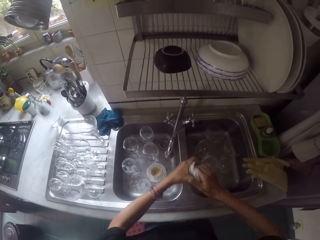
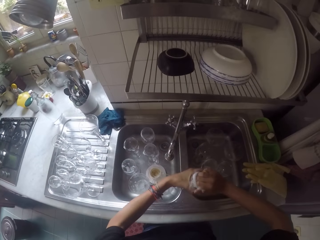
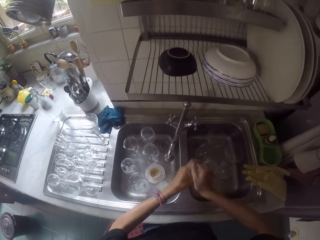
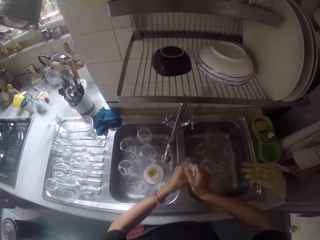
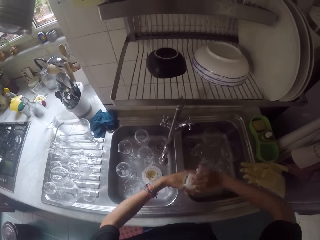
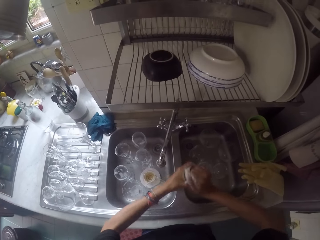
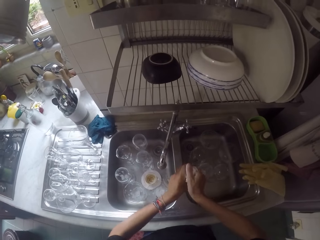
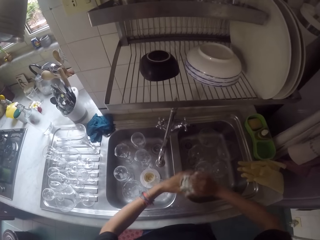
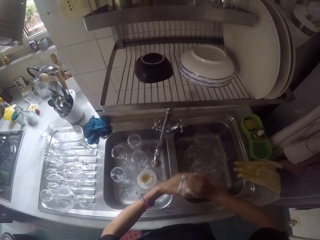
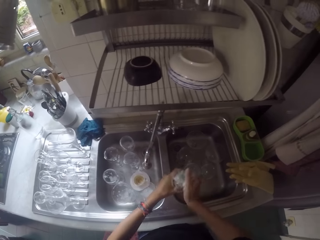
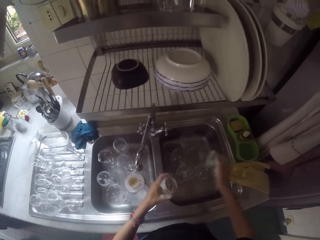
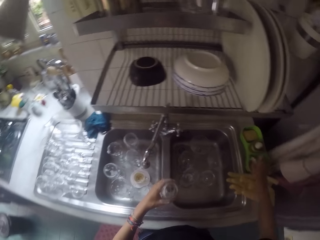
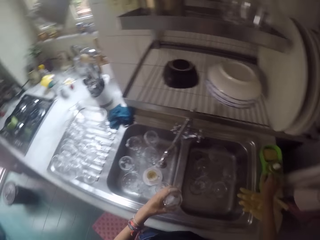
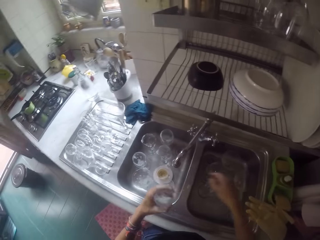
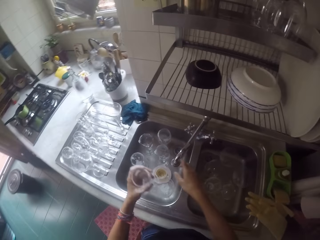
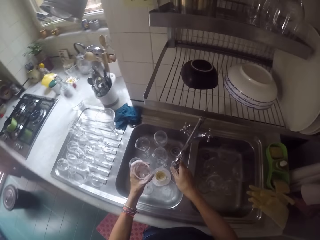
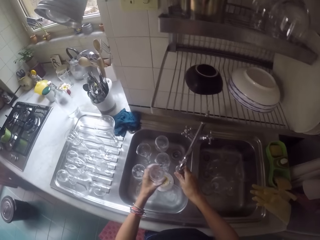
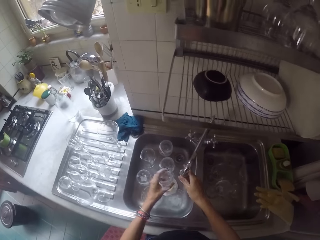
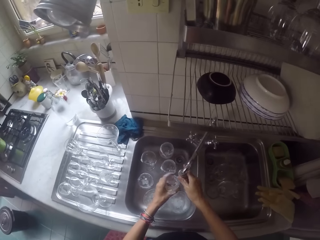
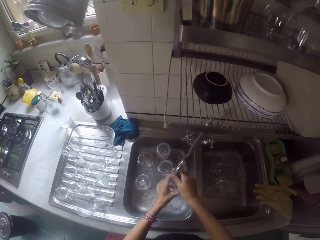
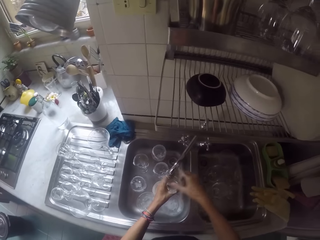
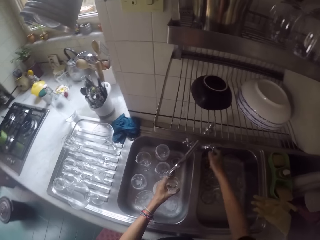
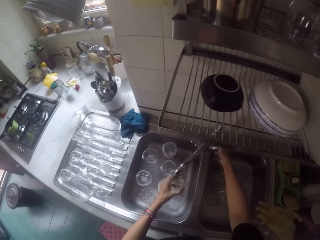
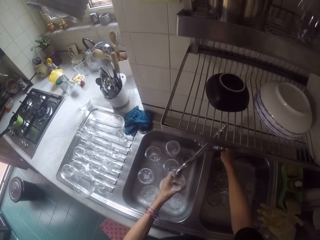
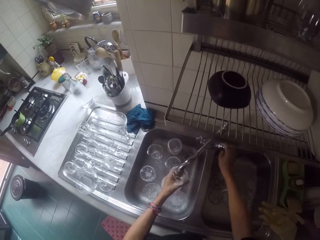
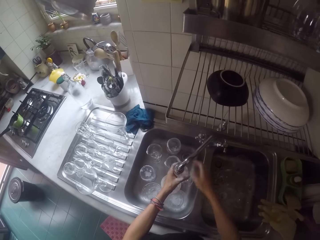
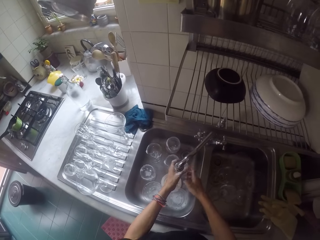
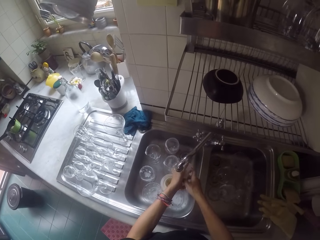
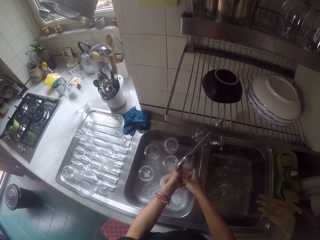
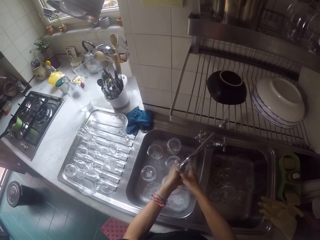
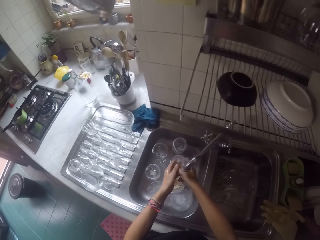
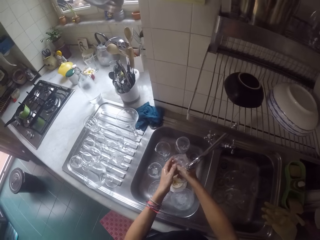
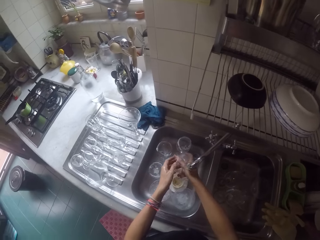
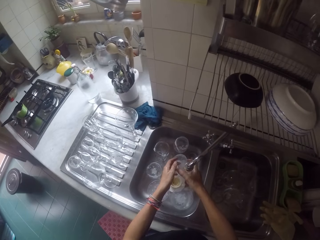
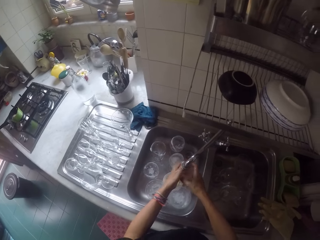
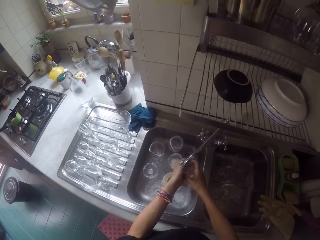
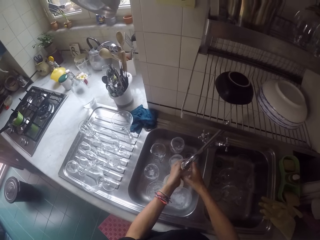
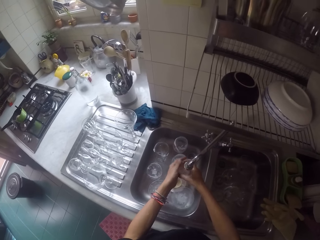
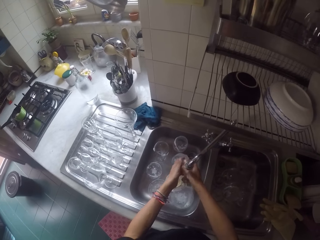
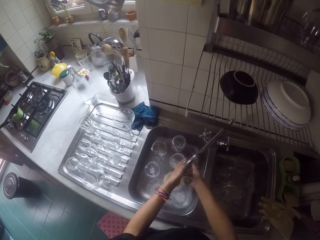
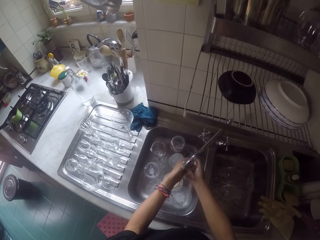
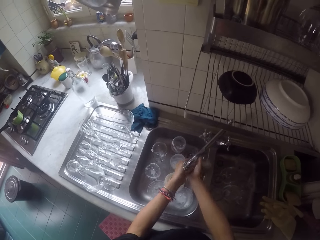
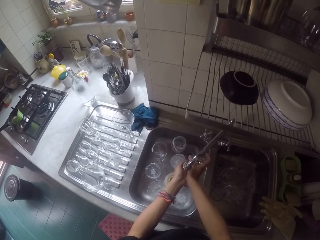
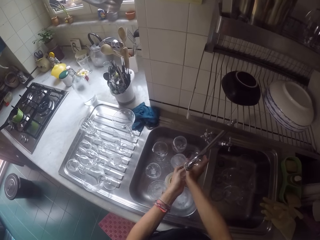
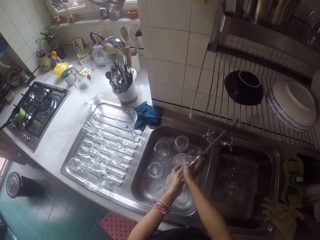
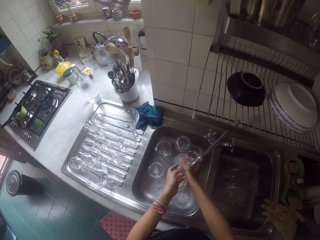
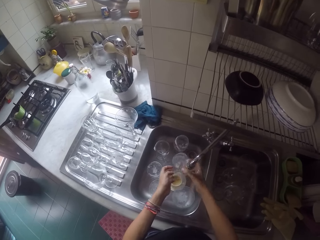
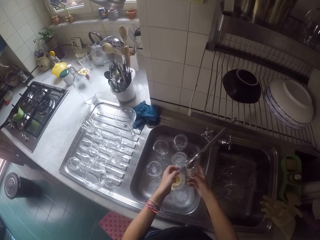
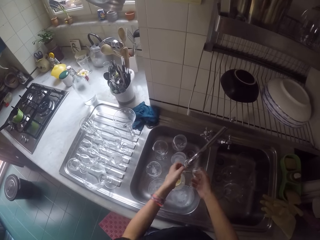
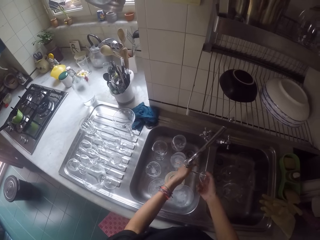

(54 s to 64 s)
The camera wearer washes the wine glass in the sink with the wash sponge. They put the scrub sponge on the soap dish holder. They turn the sink tap with the right hand. They open the sink tap. They rinse the wine glass in the sink with the tap water.

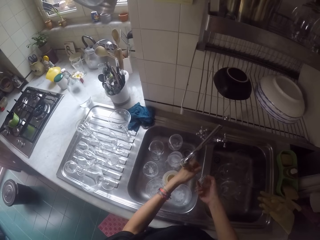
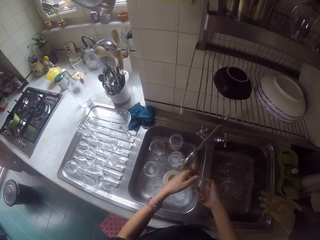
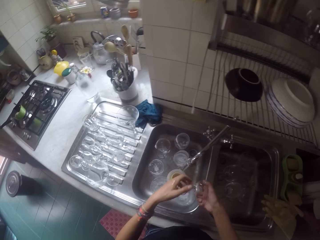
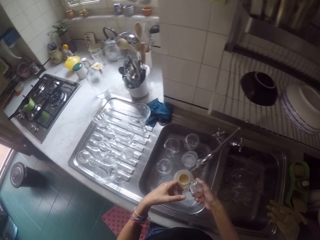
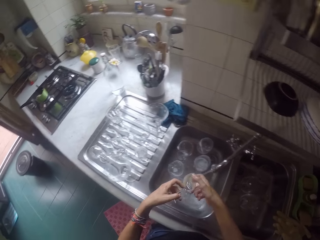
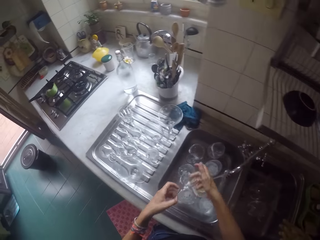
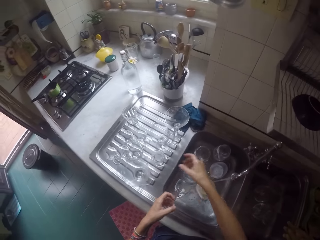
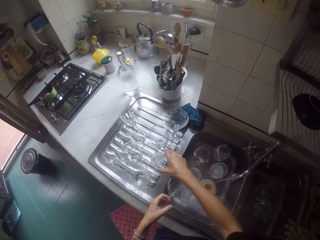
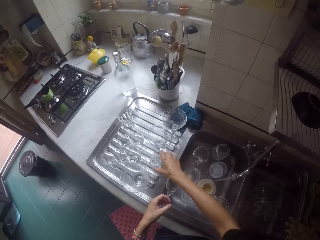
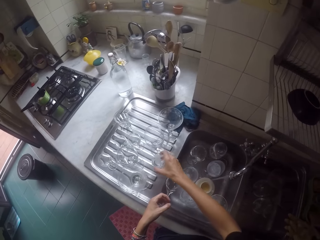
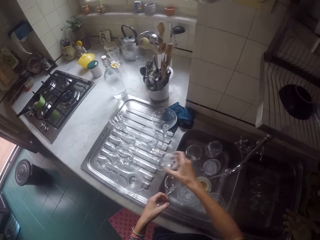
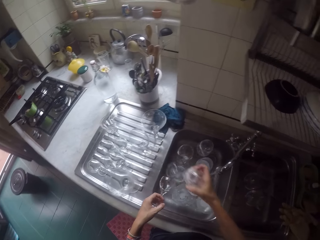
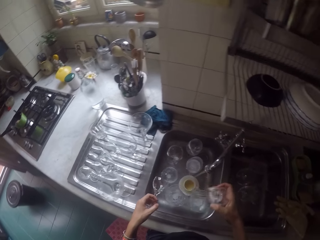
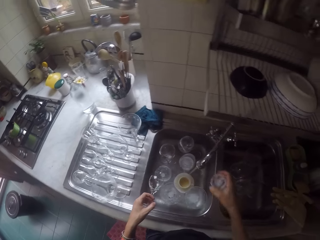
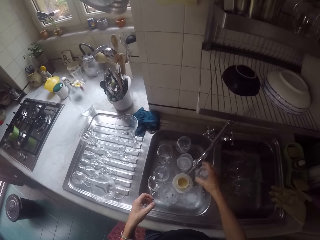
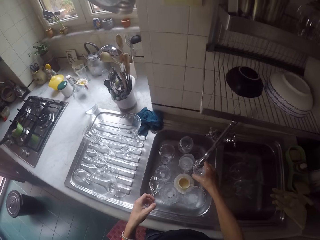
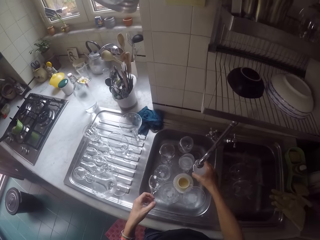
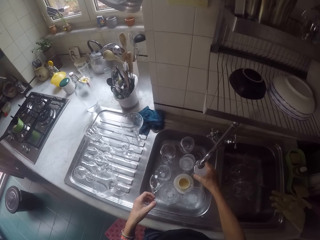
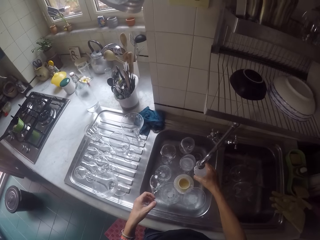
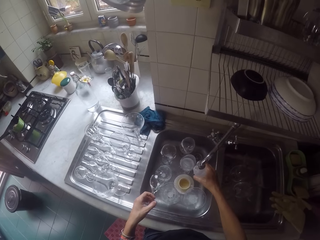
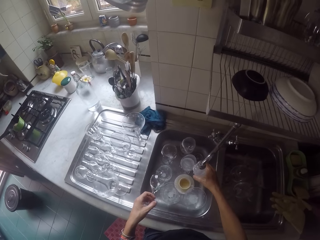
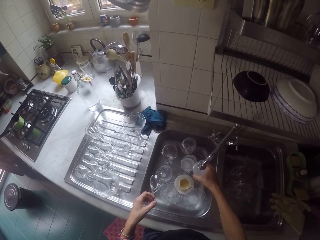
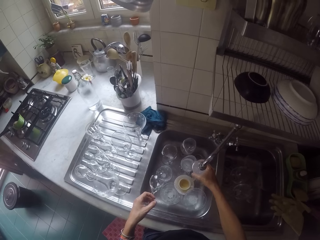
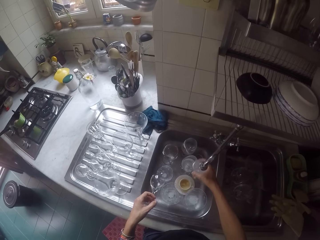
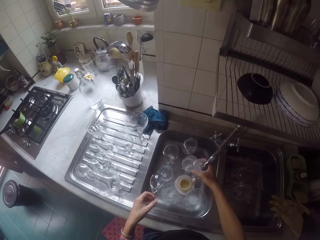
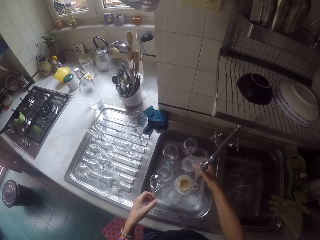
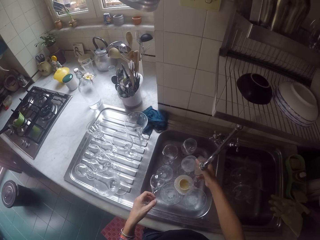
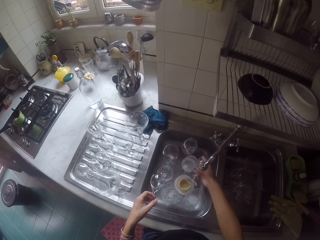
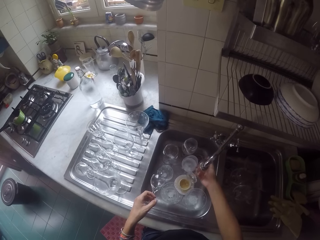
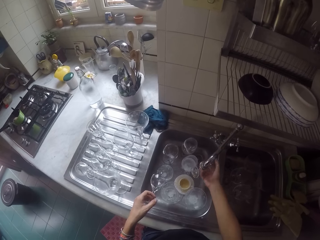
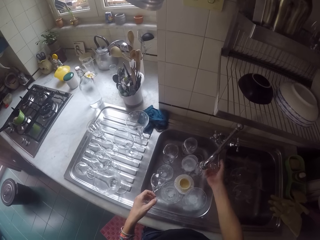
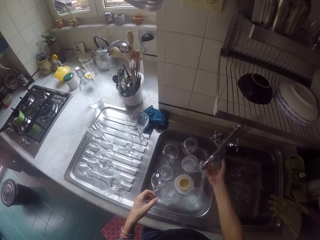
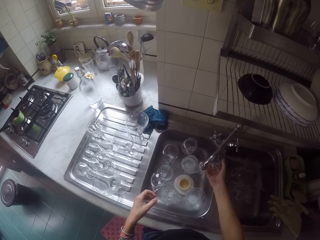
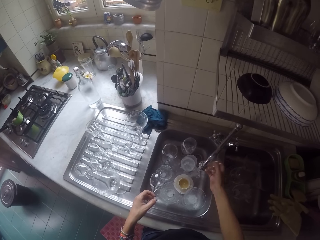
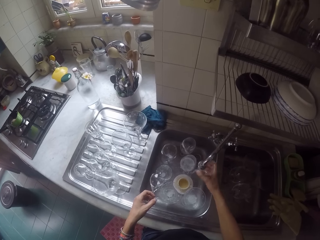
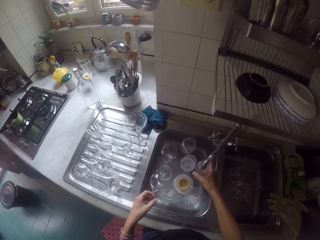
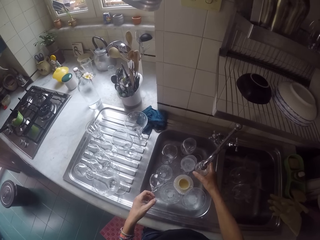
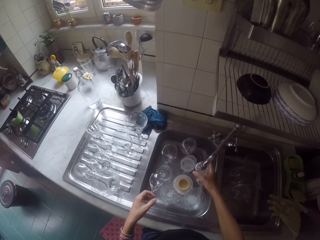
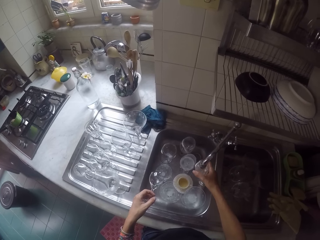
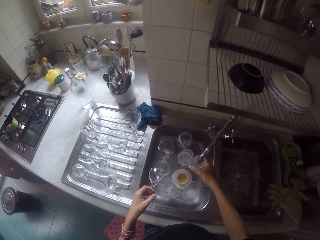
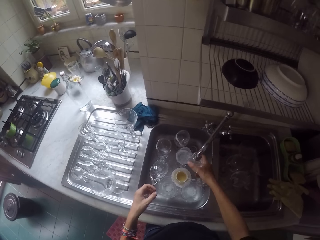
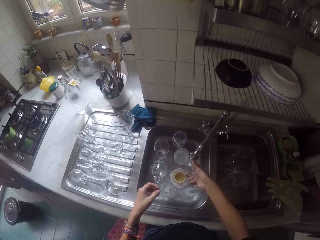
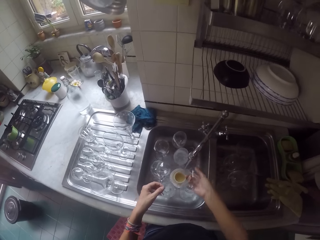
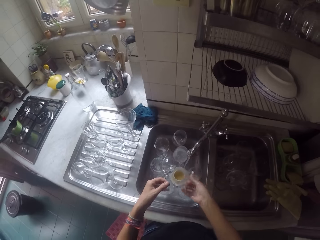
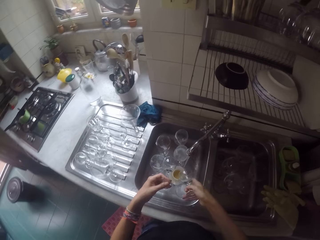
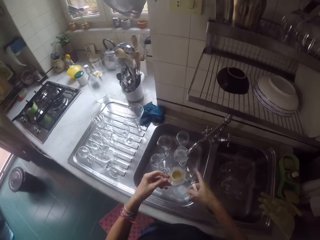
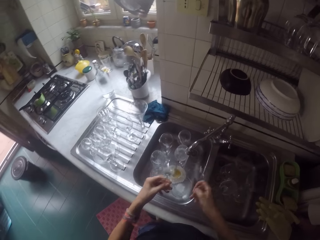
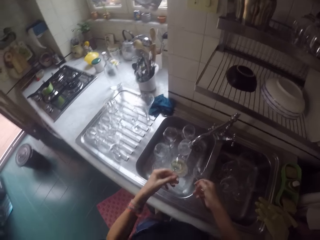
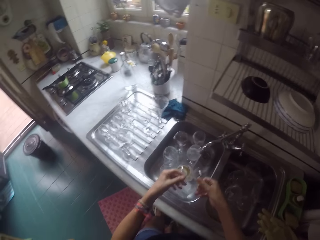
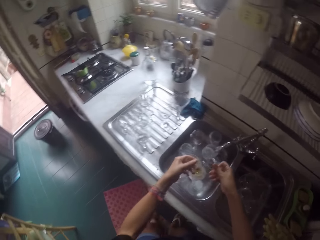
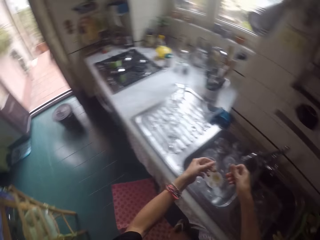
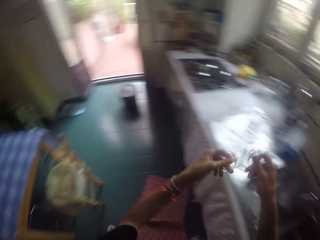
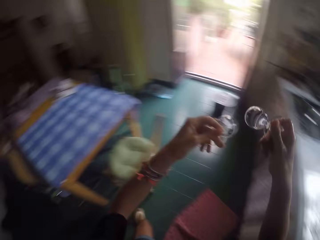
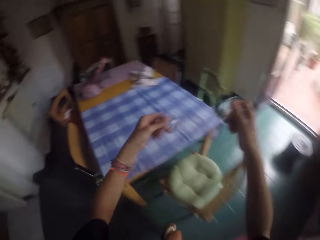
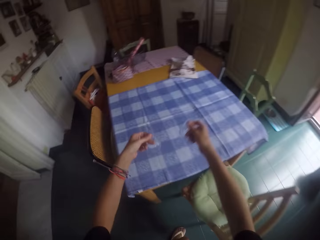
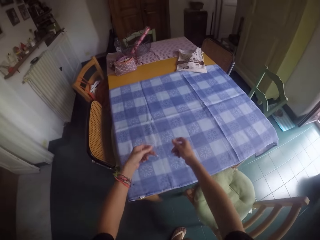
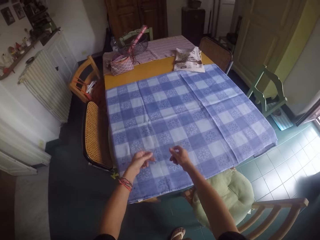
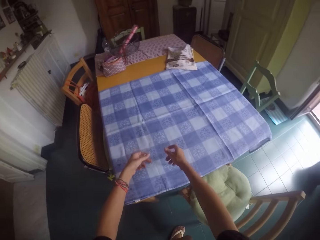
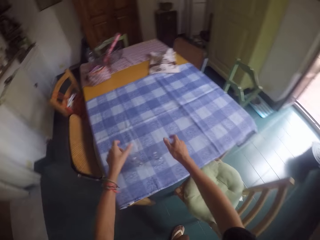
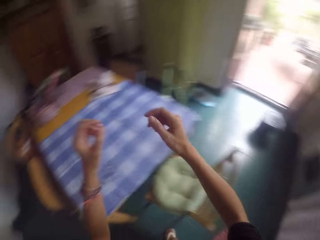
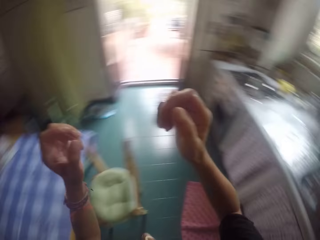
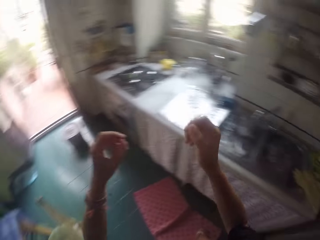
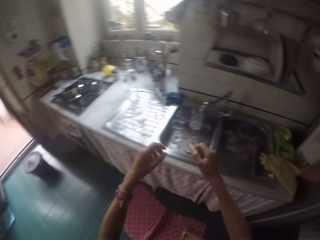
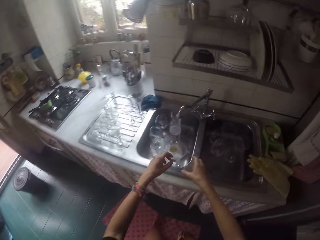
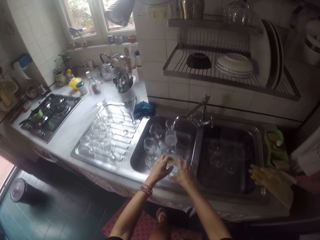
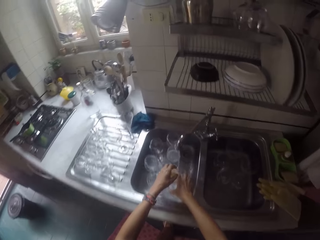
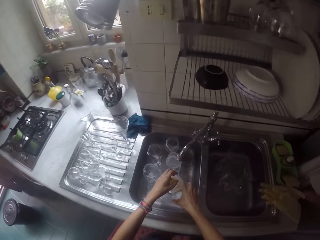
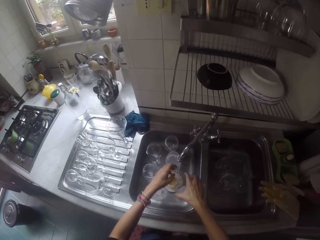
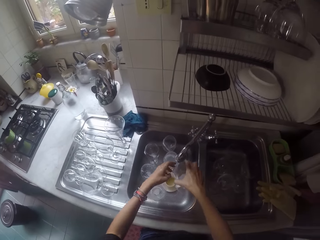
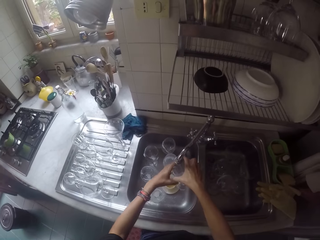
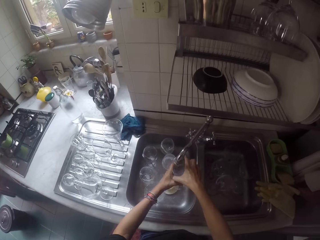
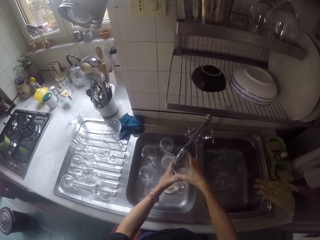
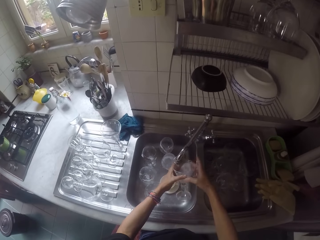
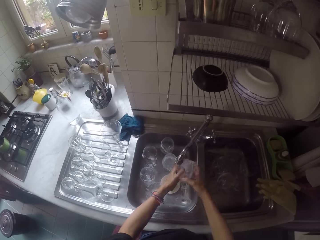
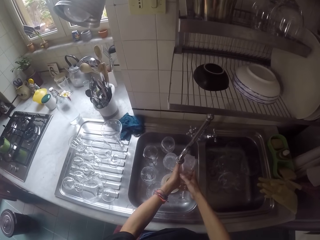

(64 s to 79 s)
The camera wearer holds the wine glass with her left hand. She picks up the wine glass on the sink. She rinses the wine glass in the sink with the tap water. She shakes the water off the wine glasses. She turns around to the table. She places the wine glasses on the table. She turns around to the sink. She picks up a wine glass in the sink. She rinses the glass with the tap water.
